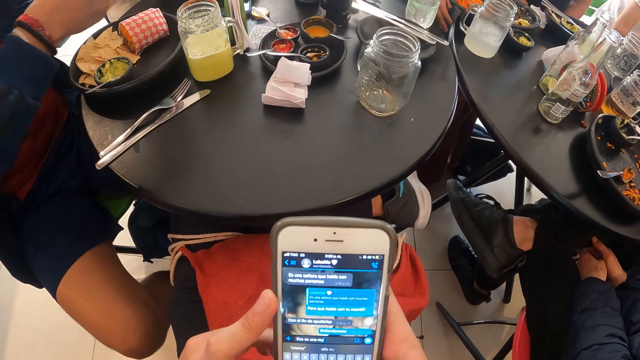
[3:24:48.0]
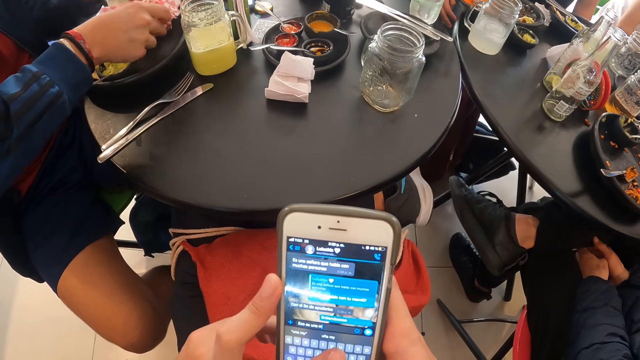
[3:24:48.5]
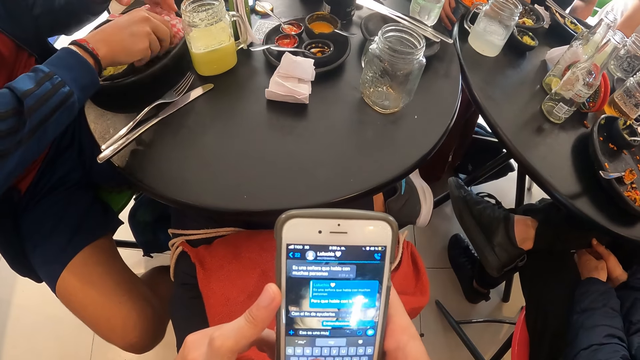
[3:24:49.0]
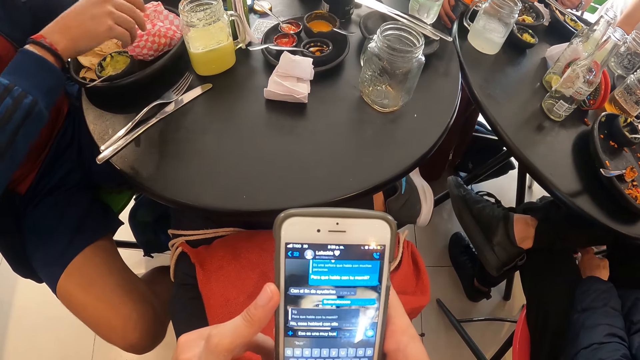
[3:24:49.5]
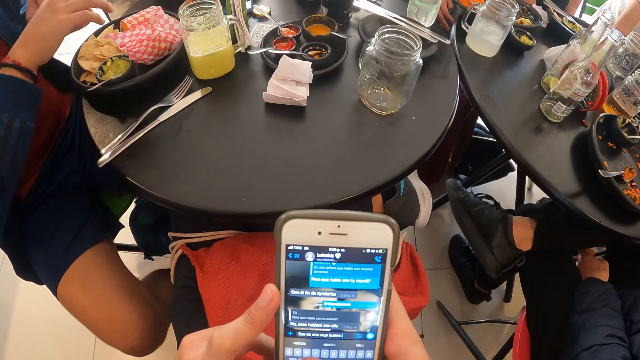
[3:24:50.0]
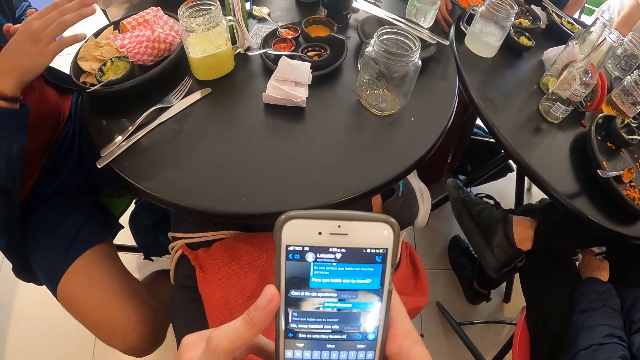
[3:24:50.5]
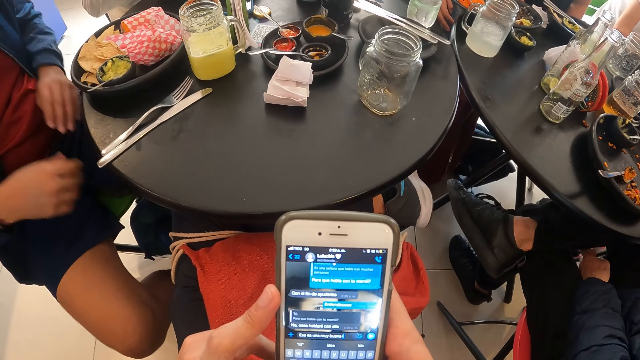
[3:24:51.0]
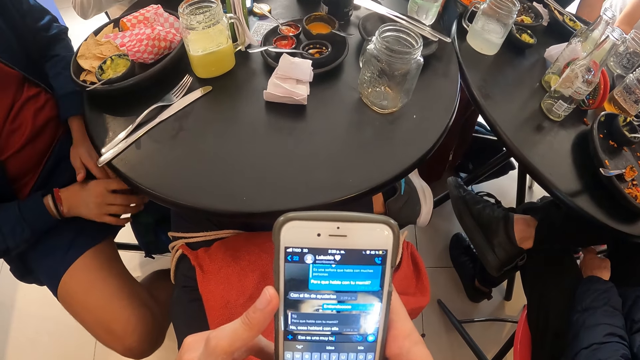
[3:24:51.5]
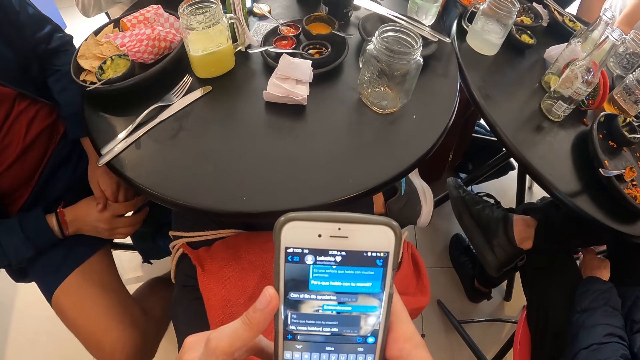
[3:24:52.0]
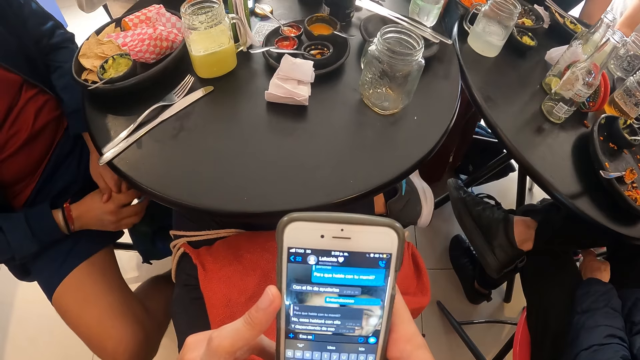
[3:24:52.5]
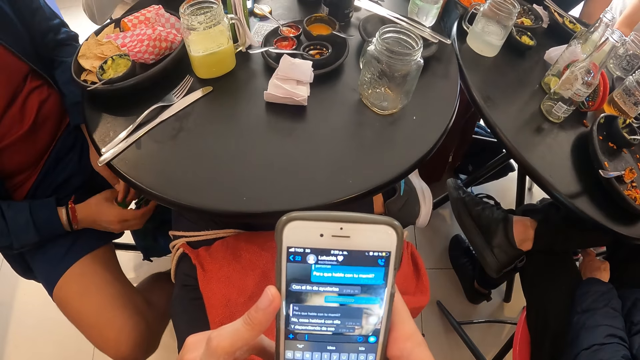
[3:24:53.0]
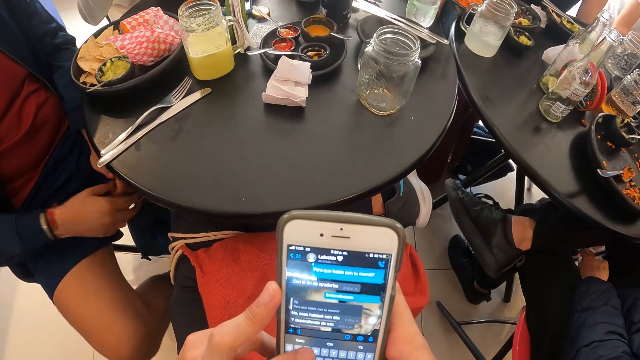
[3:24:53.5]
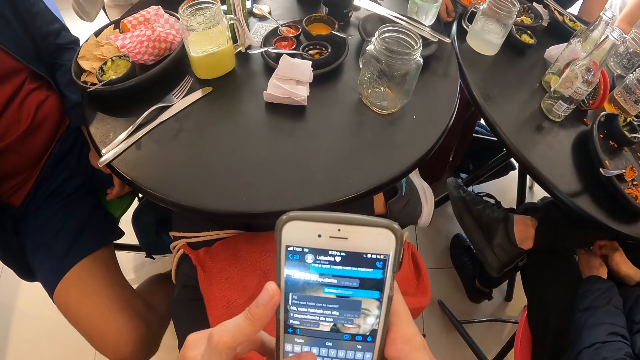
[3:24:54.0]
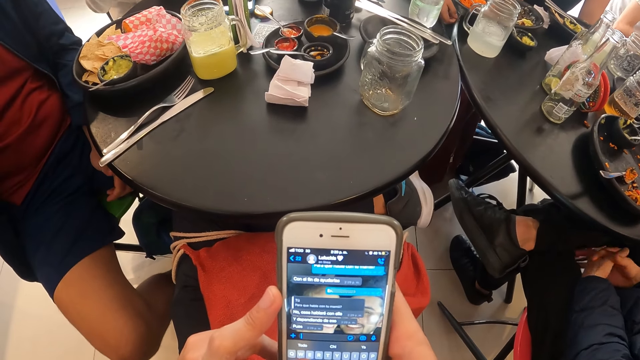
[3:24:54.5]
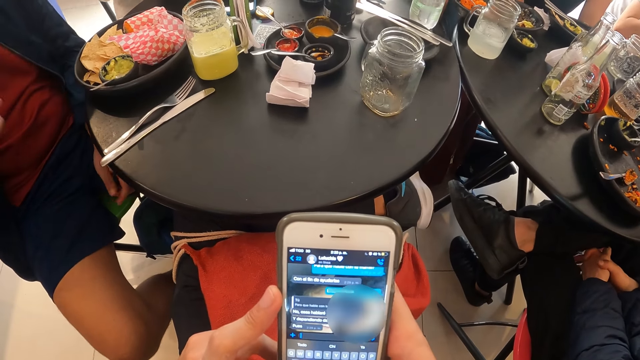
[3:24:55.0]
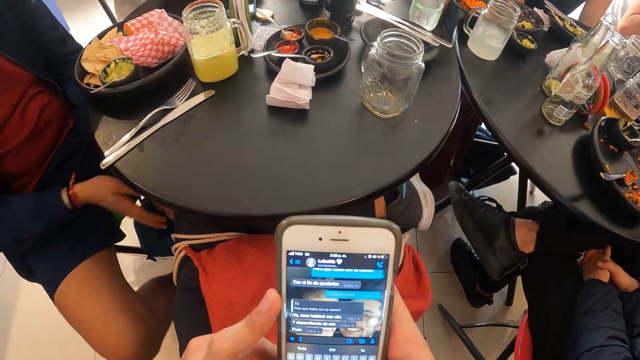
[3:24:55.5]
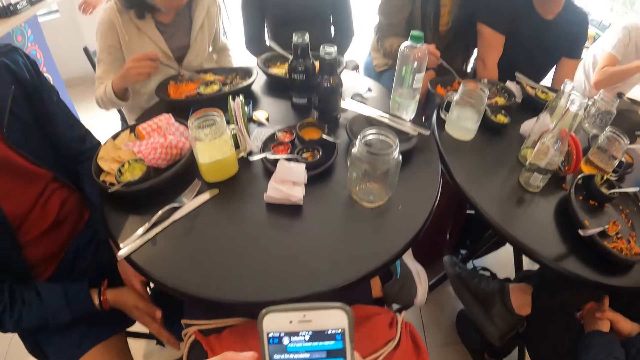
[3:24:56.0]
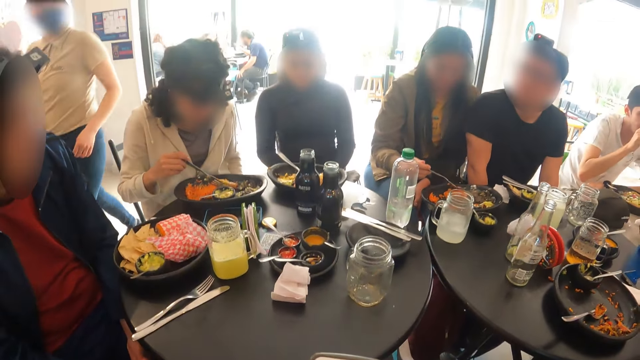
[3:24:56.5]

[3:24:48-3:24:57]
A man drops the wrap of rice on the plate with both hands.

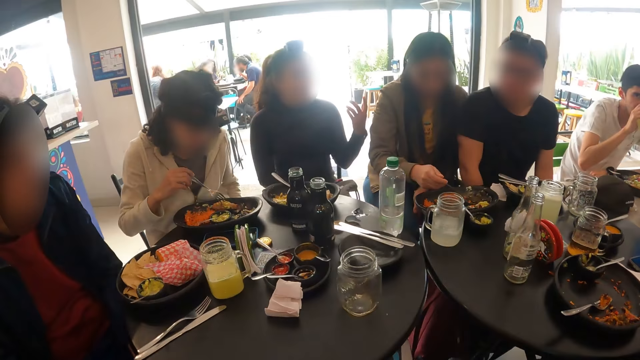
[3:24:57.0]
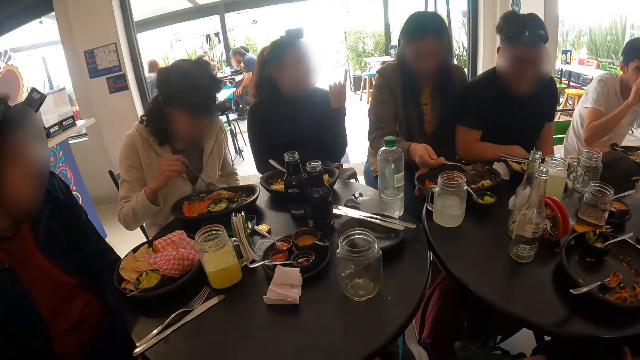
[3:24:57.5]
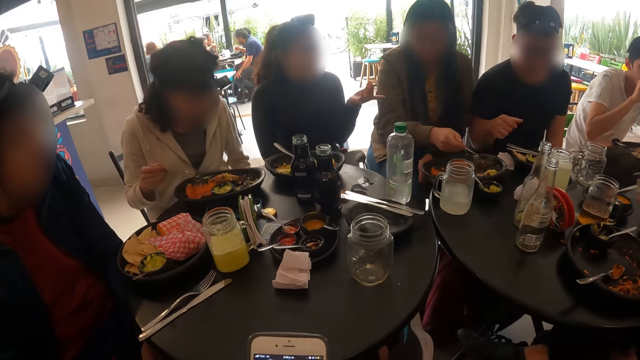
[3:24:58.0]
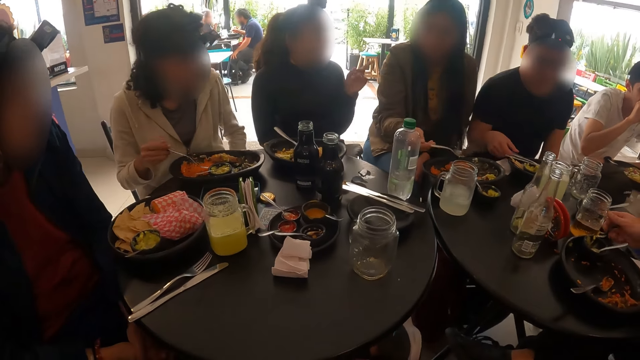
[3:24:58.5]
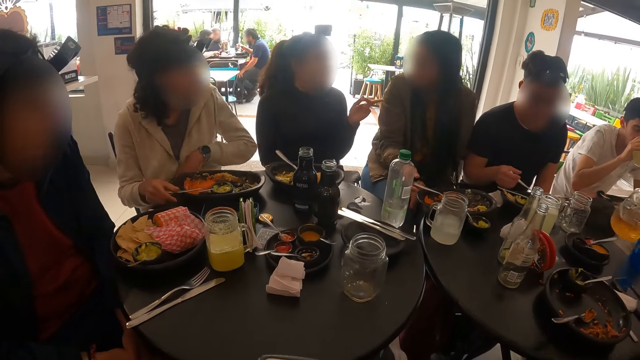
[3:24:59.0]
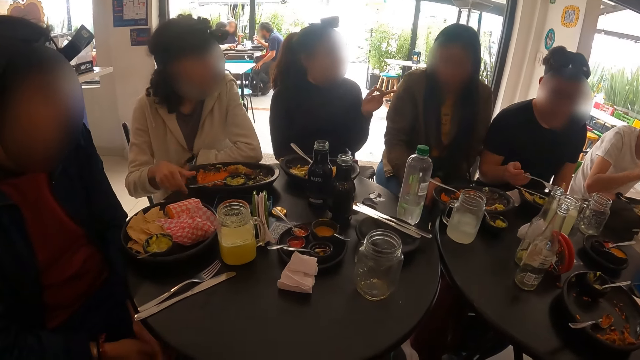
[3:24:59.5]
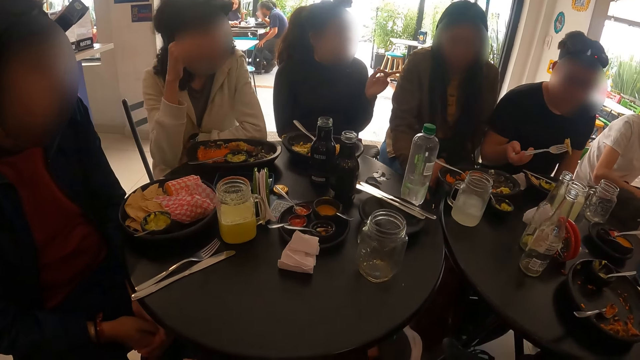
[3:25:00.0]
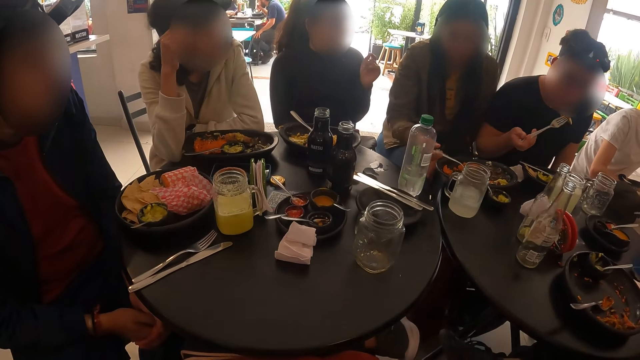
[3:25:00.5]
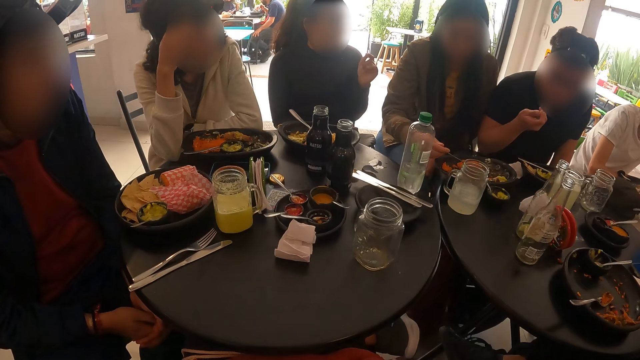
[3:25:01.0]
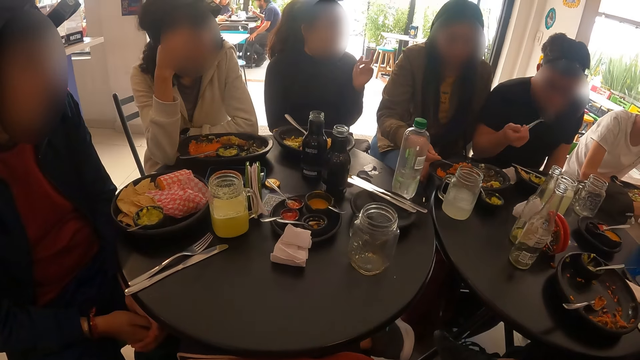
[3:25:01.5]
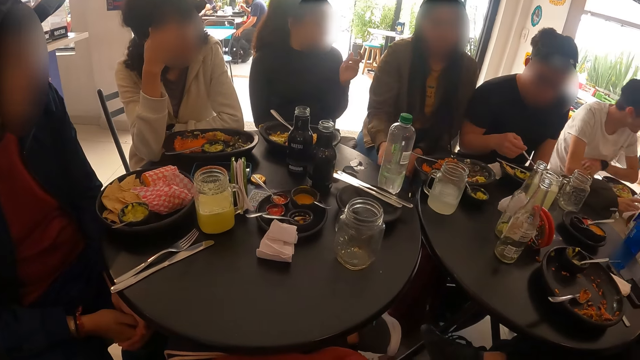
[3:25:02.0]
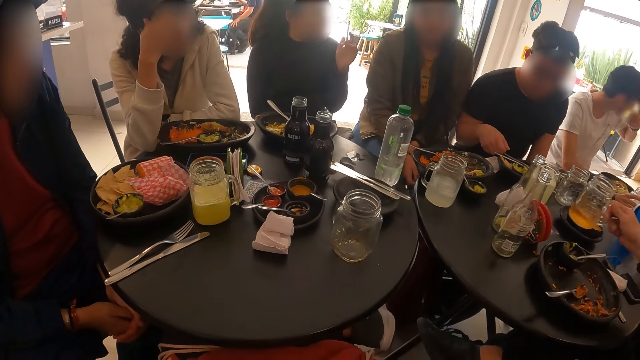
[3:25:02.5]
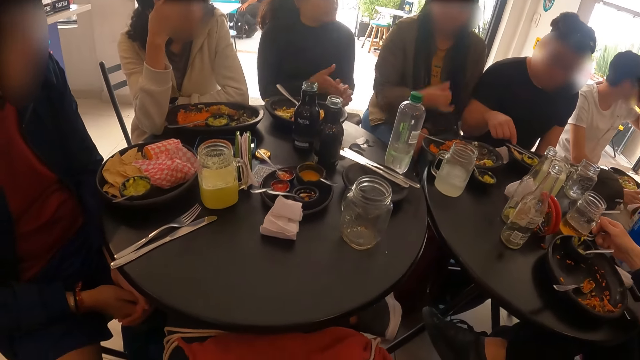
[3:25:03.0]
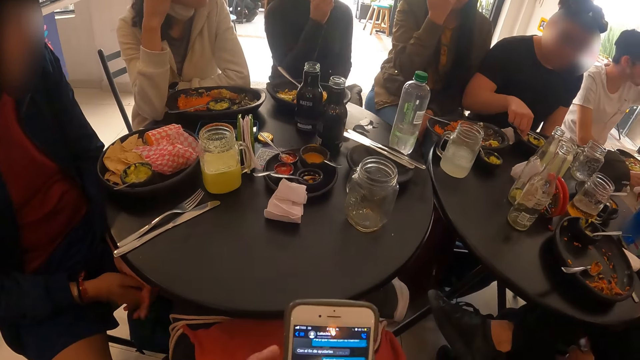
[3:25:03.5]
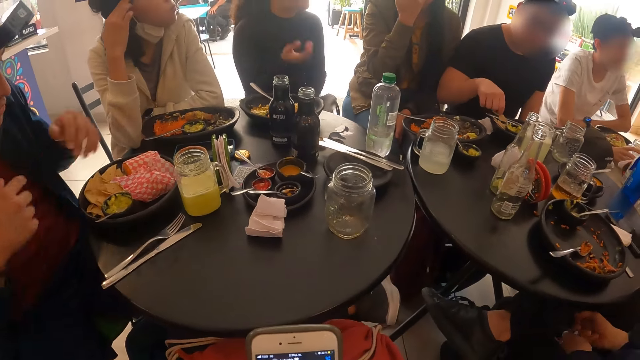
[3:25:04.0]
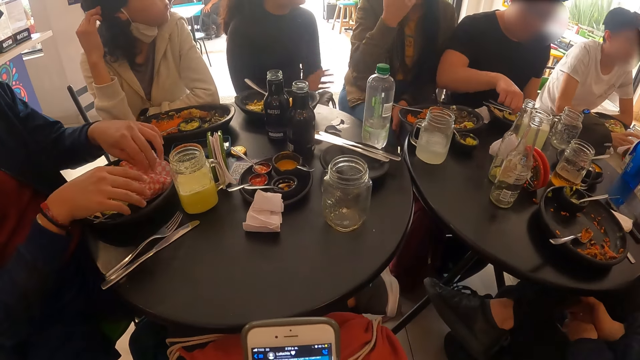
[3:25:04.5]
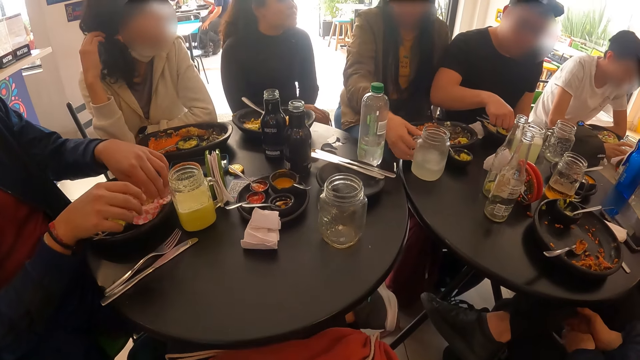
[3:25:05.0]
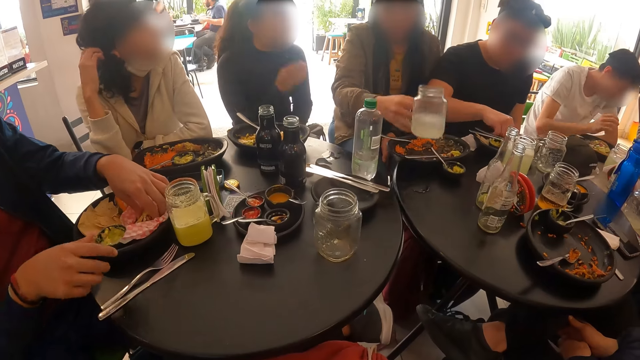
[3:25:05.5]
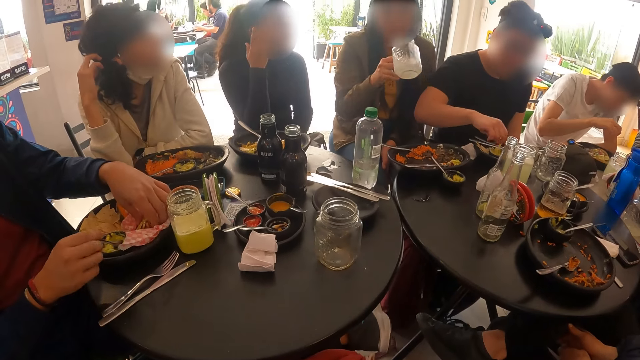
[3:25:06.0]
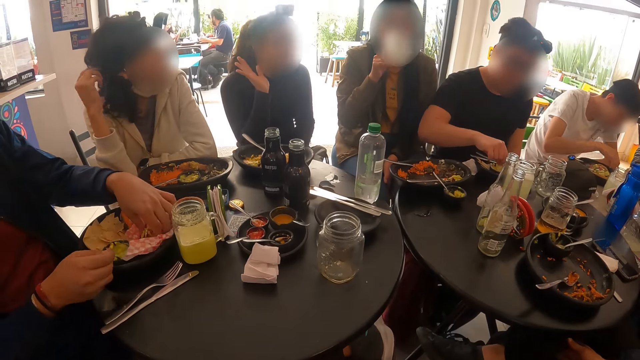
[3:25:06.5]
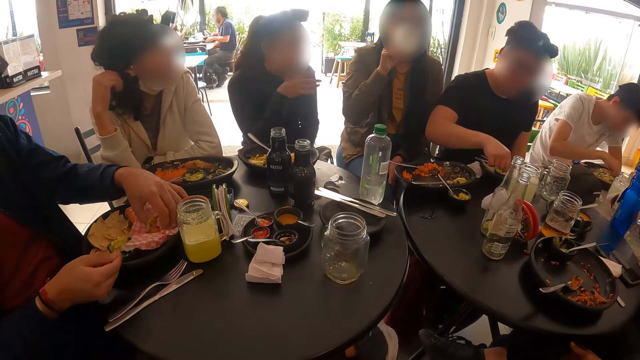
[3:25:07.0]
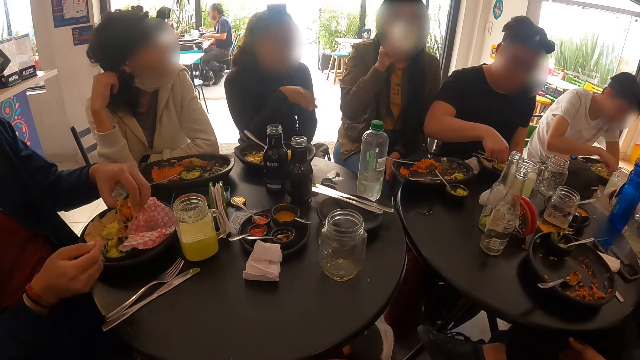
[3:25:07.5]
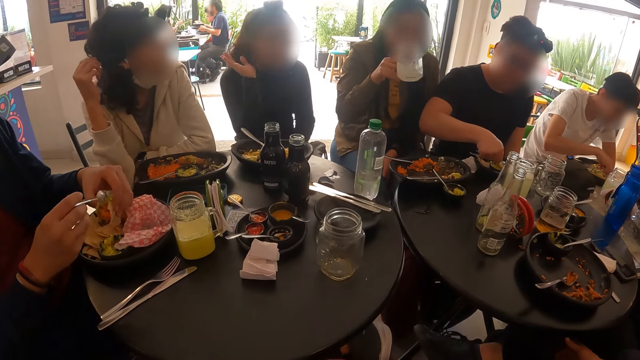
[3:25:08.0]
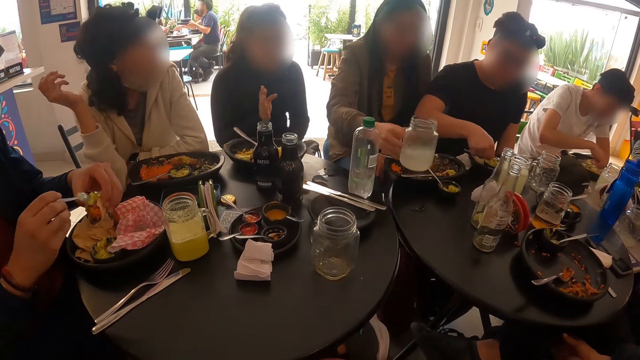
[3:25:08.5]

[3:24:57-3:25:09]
A woman packs some rice in the plate with the fork in her right hand. Another woman interacts with the first woman and a third woman. The camera wearer looks around. A man picks the cup of beer from the table with his right hand. Another man picks the fork from the plate with his right hand. The first woman drops the fork in her right hand in the plate on the table. The third woman drops the fork in her right hand in the plate on the table. The first woman picks the fork from the plate with her right hand. The second man eats meat from the fork in his right hand. The first woman drops the fork in the plate with her right hand. The second man drops the fork in the plate with his right hand. The first man drops the cup of beer on the table with his right hand. The second man takes a potato chip from the plate with his right hand. A third man picks a wrap of rice from the plate with his left hand. The first woman picks the cup of juice from the table with her right hand, and takes a sip from the cup of juice with her right hand. The third man pours the cream into the wrap of rice with his right hand. A fourth man takes a potato chip from the plate with his right hand.
